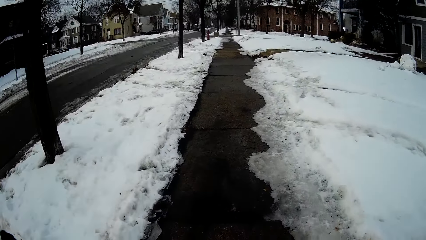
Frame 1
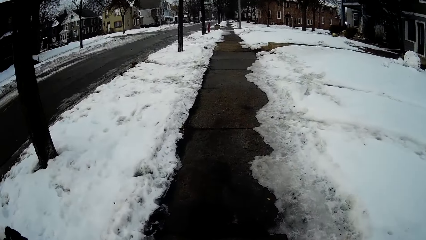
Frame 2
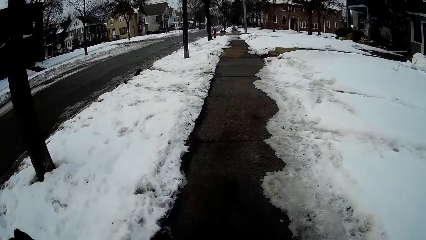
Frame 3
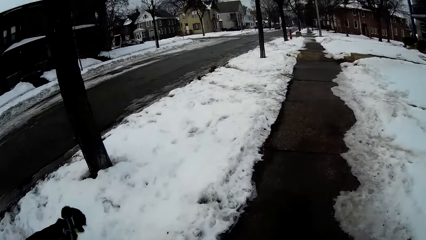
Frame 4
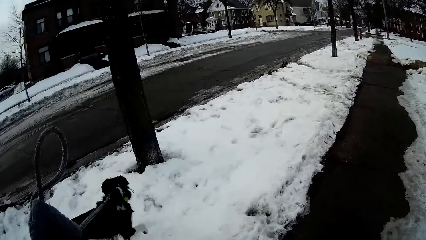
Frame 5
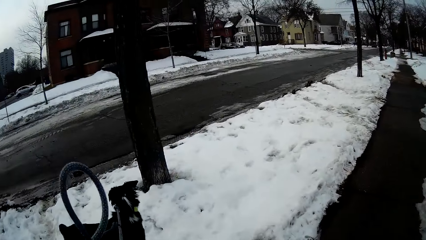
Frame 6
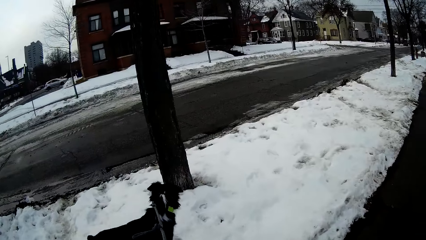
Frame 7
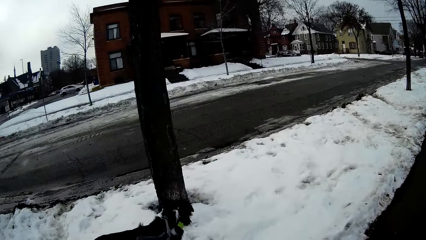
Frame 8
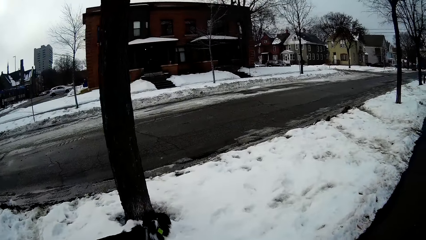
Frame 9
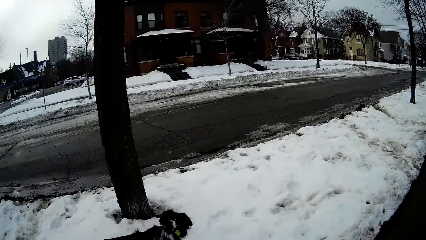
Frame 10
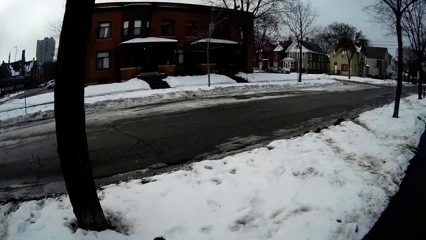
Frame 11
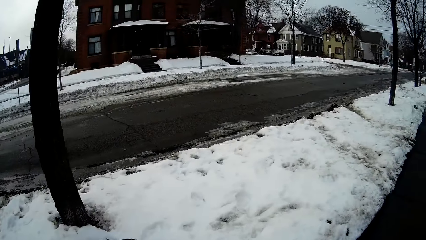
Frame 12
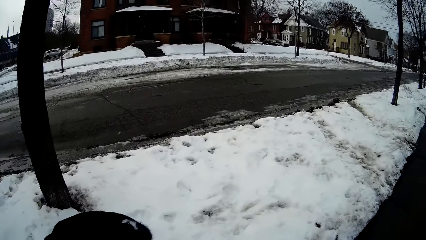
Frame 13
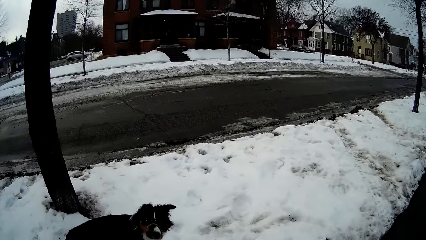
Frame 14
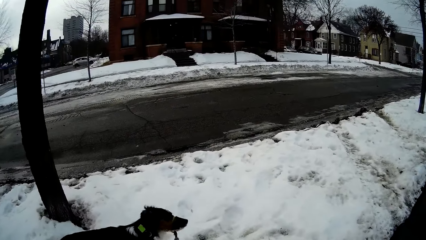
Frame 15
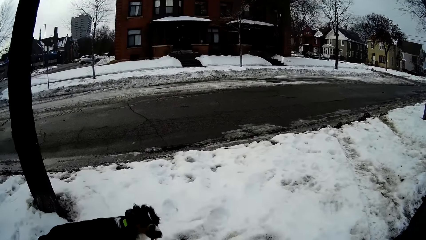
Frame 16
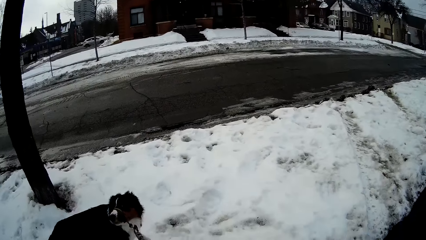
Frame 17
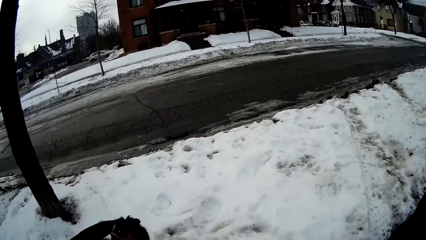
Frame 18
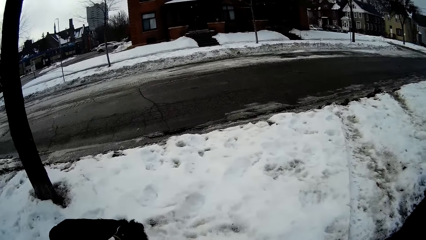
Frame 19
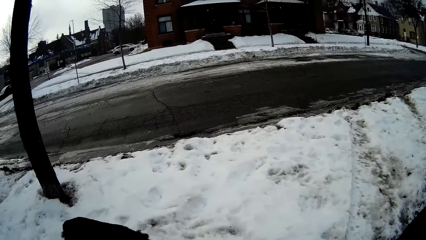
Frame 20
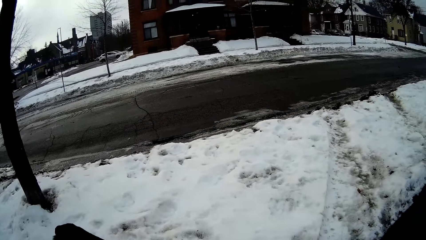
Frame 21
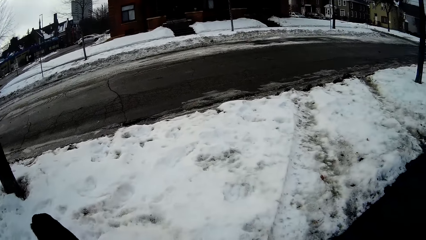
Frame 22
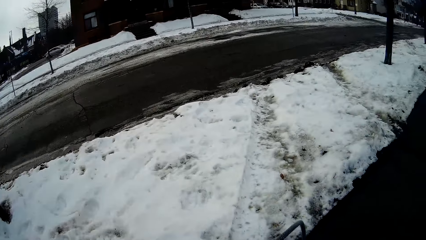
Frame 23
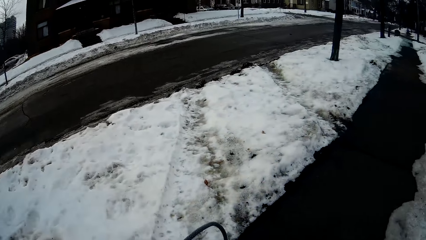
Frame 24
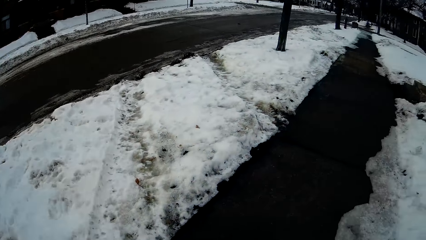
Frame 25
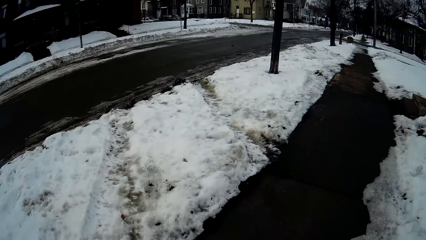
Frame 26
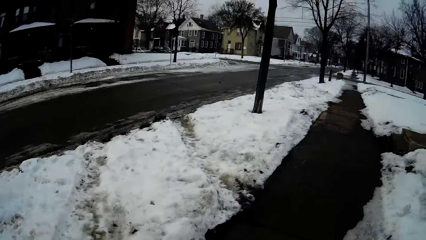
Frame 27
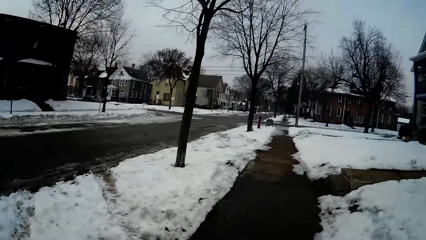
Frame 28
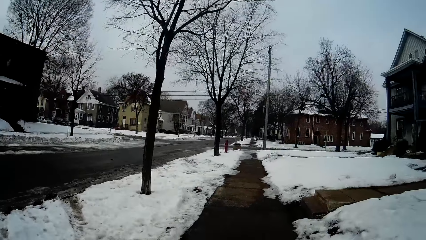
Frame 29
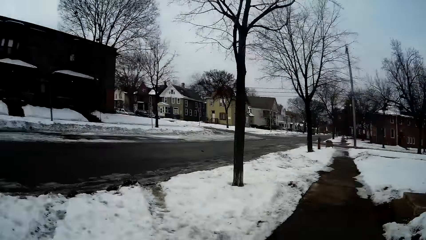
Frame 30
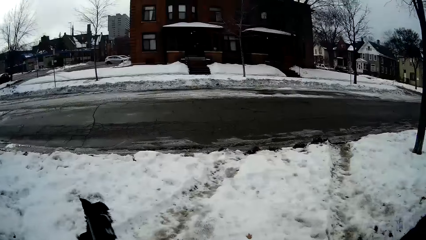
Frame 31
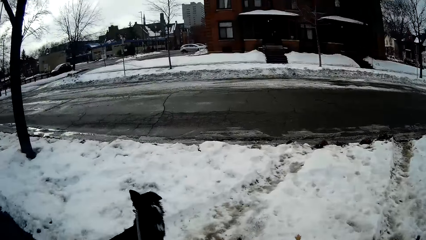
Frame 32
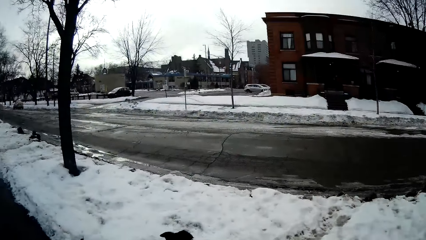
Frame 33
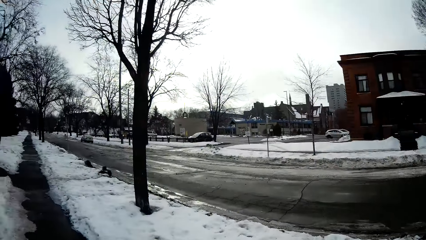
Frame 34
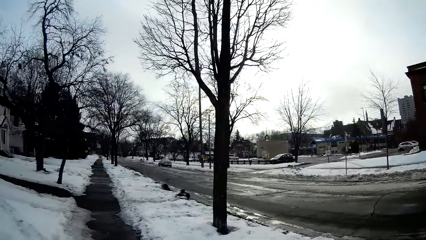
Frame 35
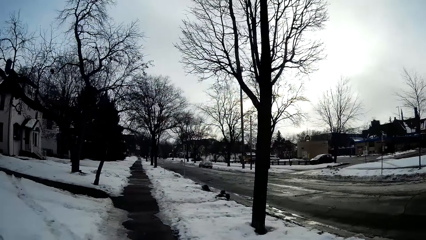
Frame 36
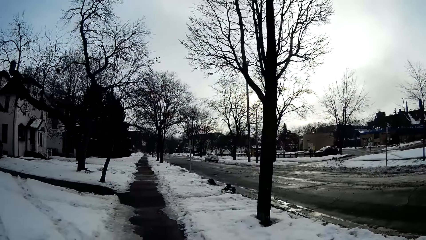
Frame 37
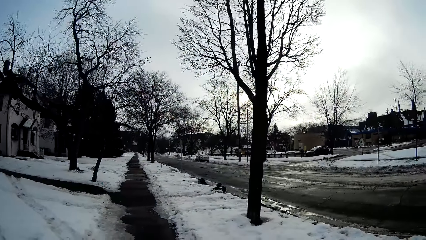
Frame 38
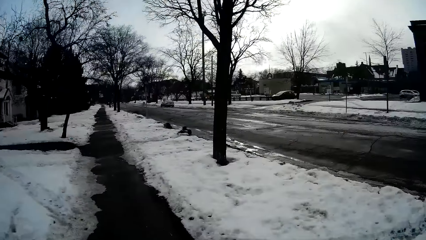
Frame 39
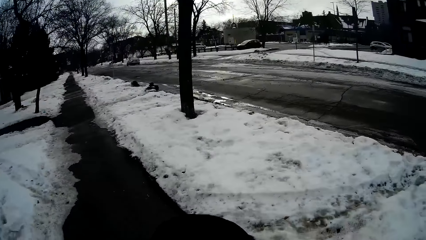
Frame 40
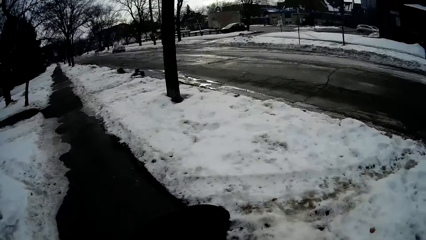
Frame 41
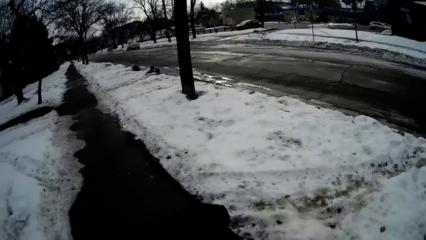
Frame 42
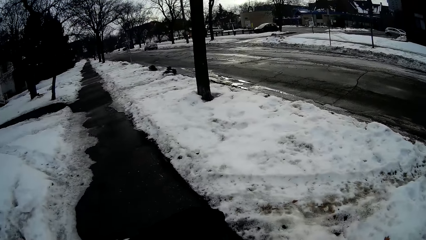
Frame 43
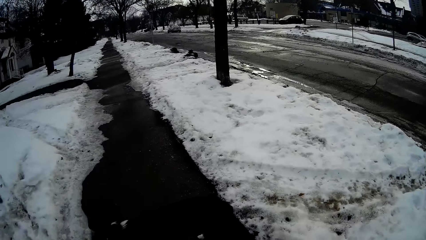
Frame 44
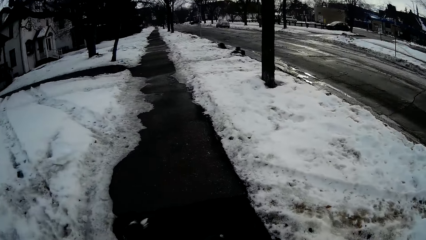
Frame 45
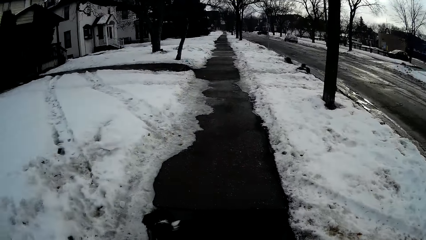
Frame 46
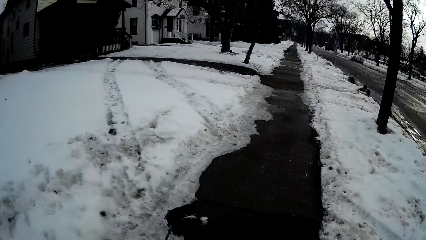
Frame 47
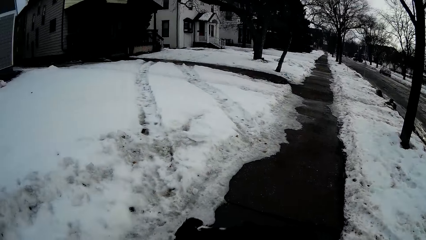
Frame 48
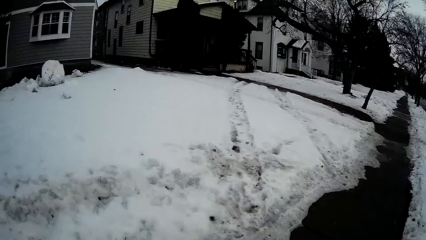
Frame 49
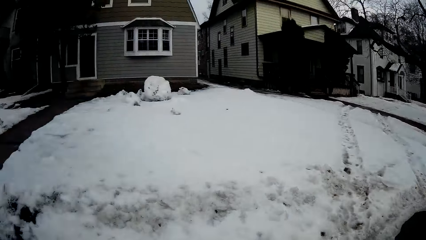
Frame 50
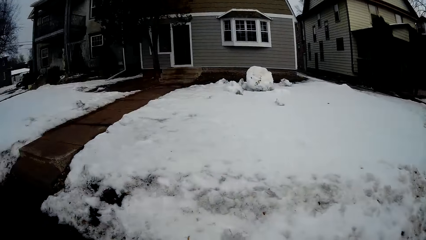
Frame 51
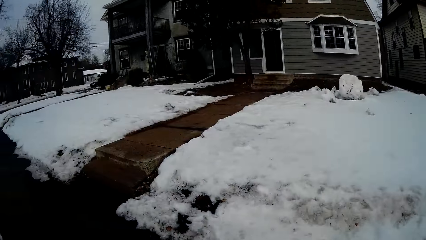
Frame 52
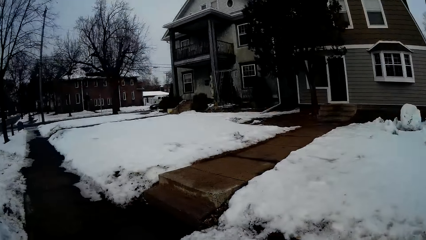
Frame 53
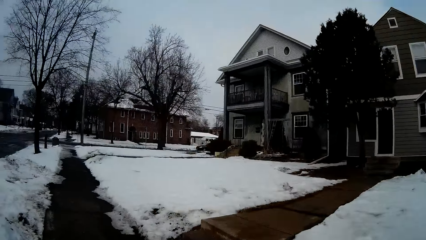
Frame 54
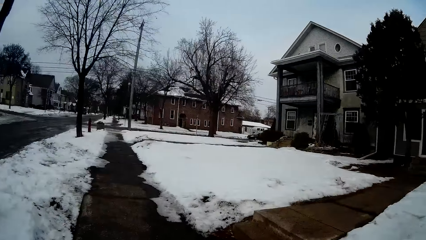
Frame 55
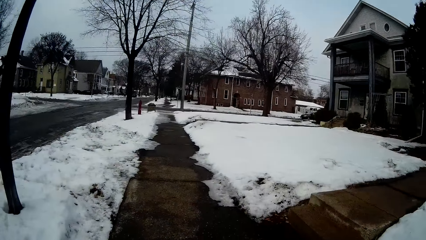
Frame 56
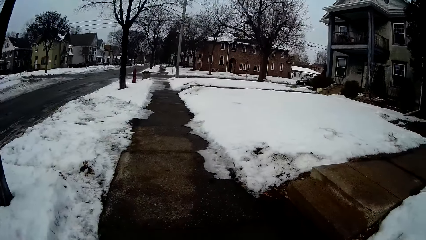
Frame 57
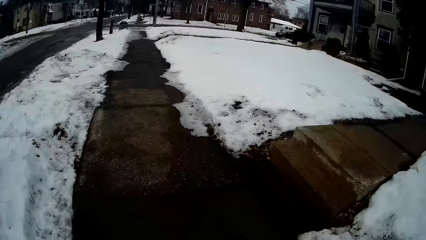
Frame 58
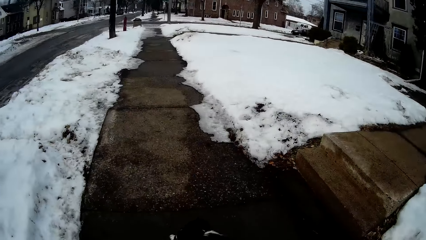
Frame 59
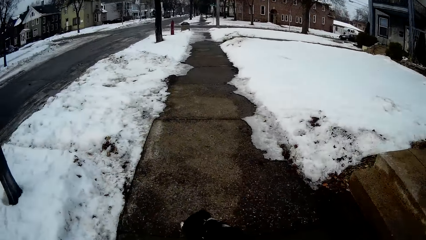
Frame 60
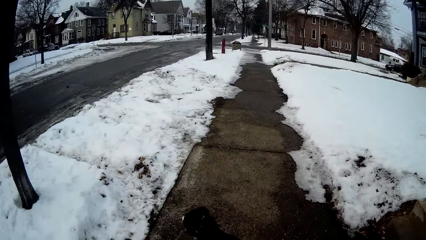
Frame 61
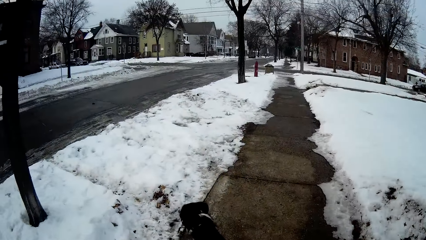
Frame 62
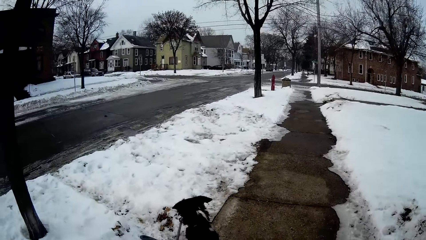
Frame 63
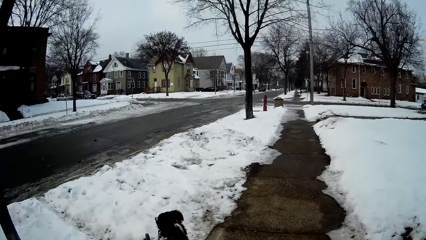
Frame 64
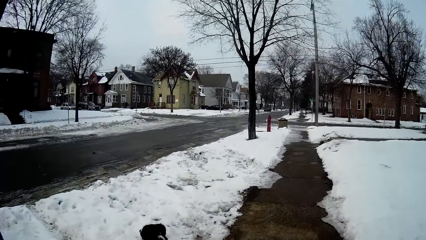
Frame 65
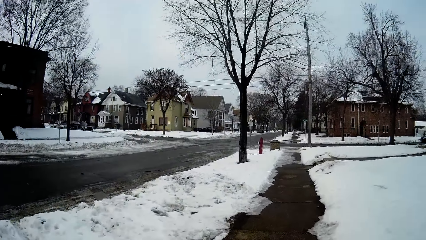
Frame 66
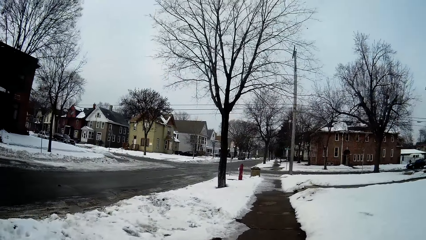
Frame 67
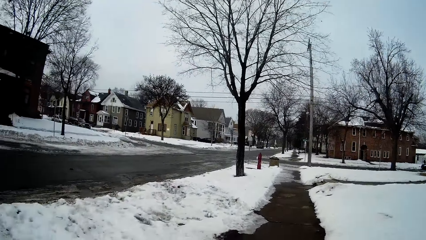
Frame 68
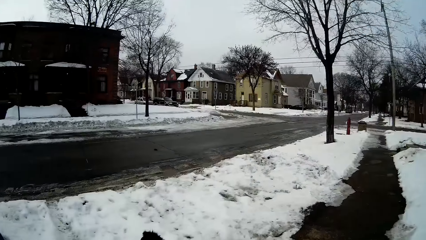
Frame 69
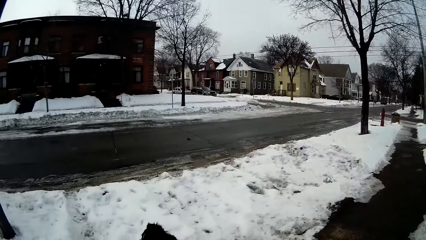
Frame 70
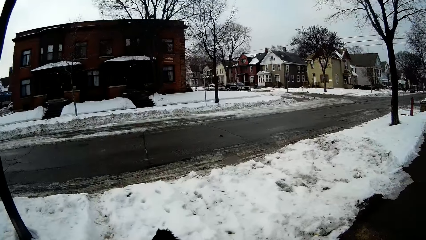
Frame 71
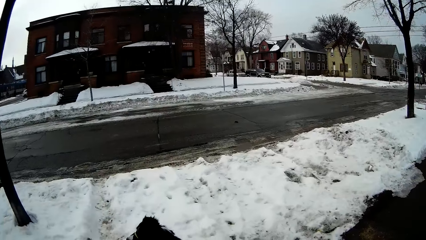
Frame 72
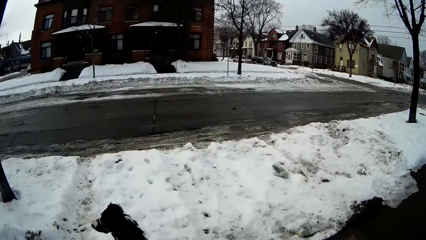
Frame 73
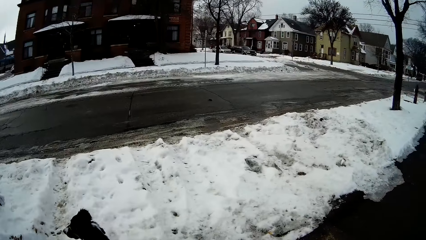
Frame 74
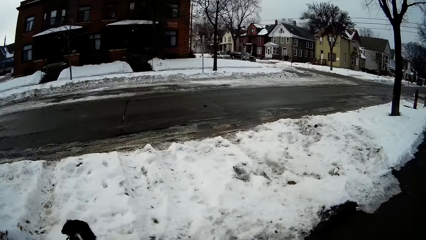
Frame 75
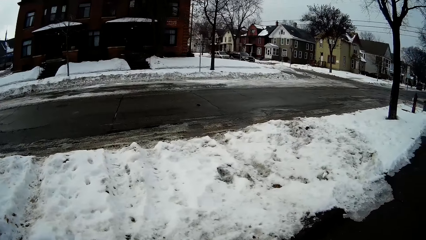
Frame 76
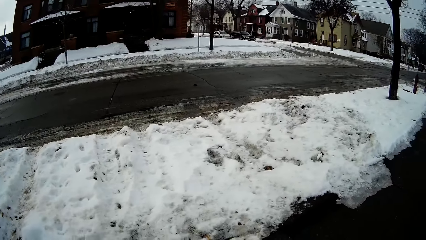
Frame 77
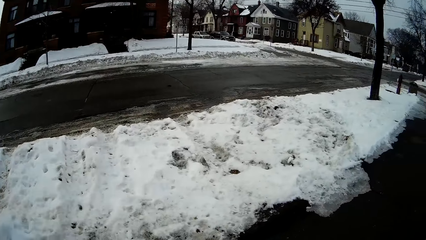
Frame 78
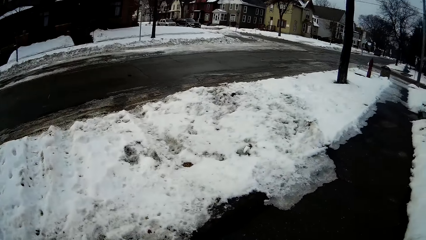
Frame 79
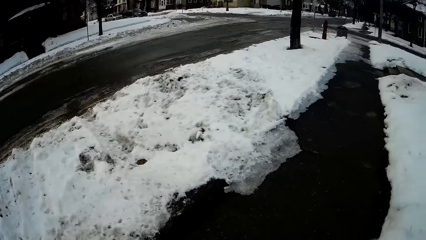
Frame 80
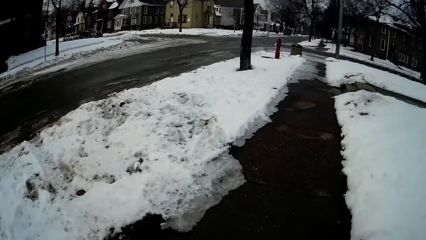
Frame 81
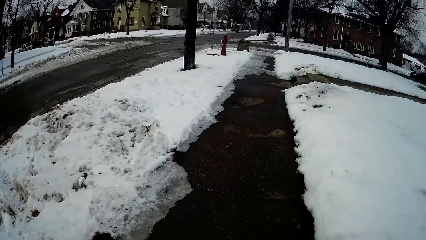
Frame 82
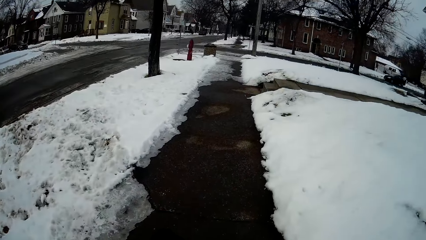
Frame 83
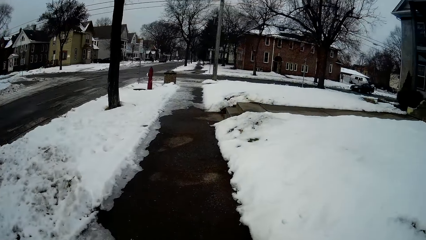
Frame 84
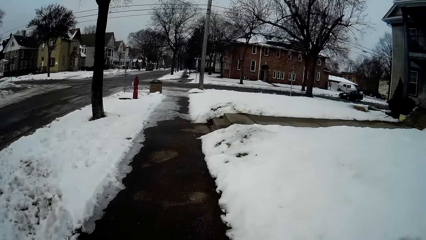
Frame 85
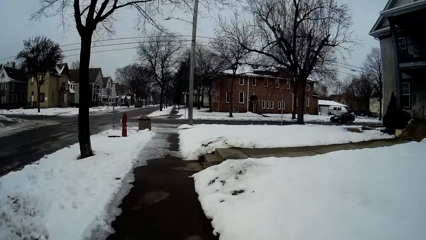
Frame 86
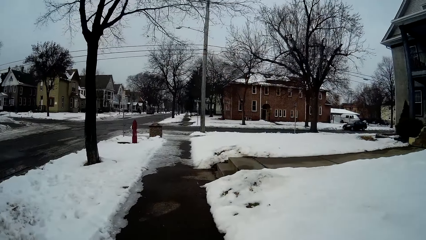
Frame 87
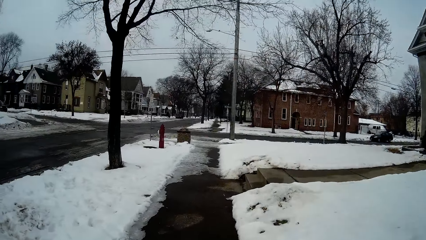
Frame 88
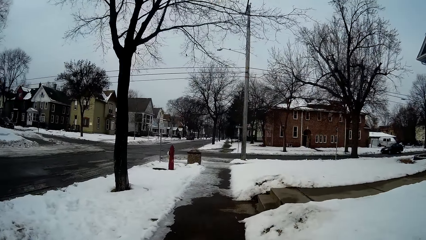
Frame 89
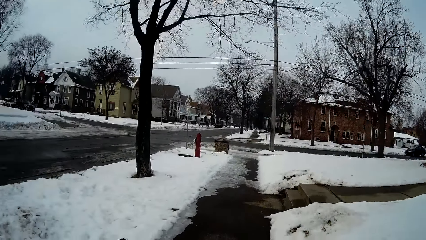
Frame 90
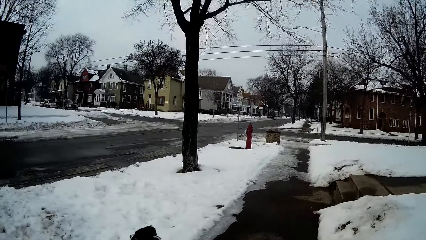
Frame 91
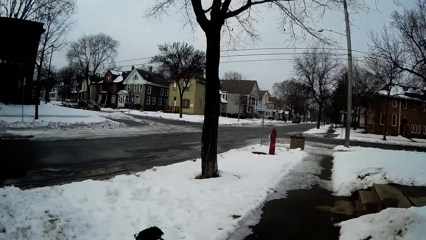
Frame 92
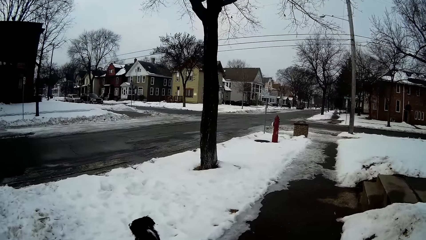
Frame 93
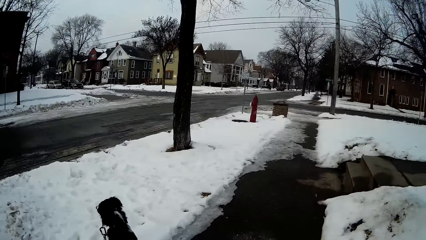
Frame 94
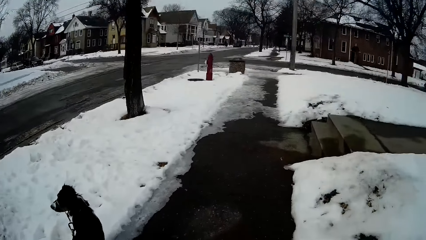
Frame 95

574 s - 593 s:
The camera wearer controls the movement of the dog with the rope. They walk along the sidewalk holding the dog. They look around the area. They turn around. They walk along the sidewalk holding the dog.
